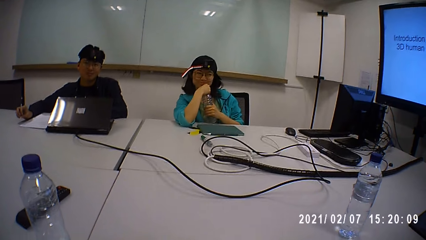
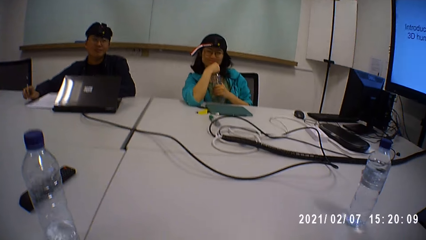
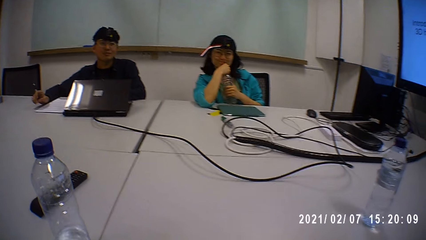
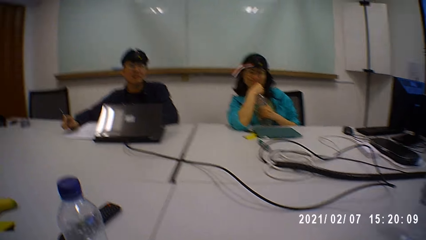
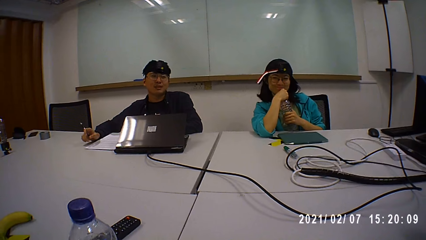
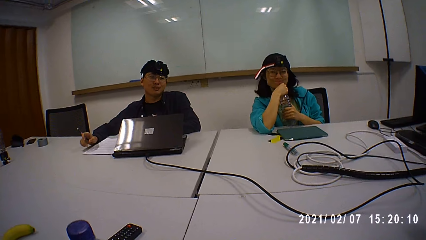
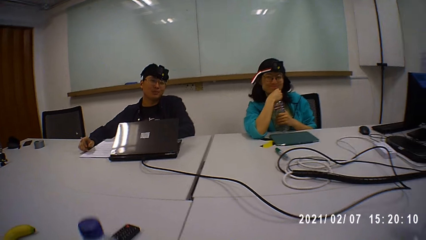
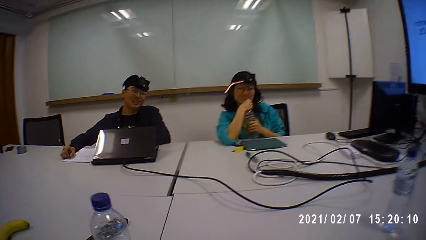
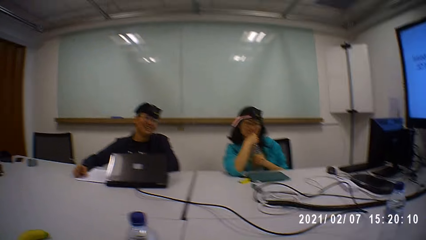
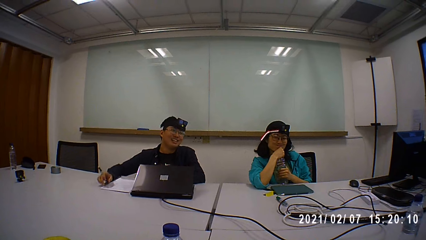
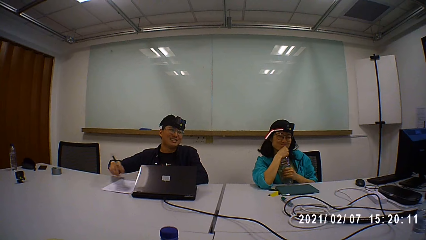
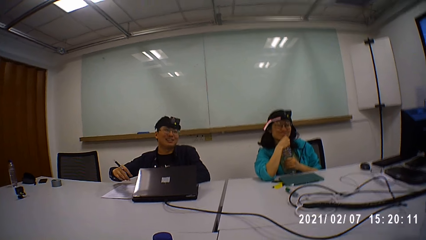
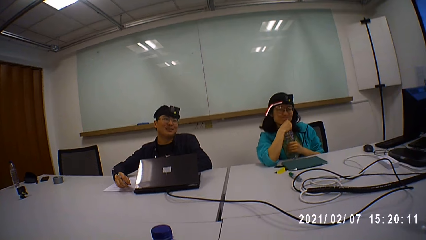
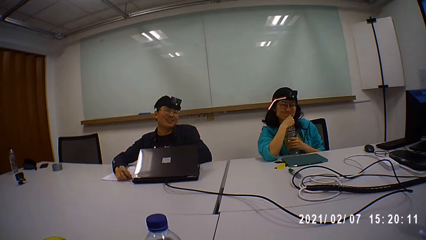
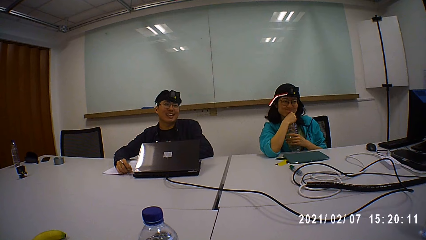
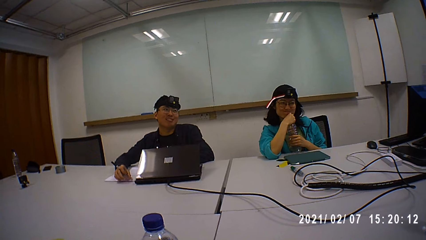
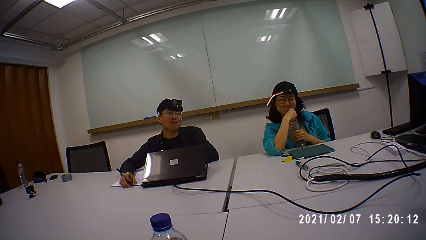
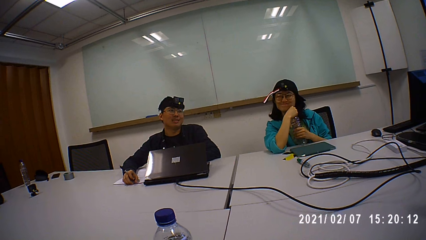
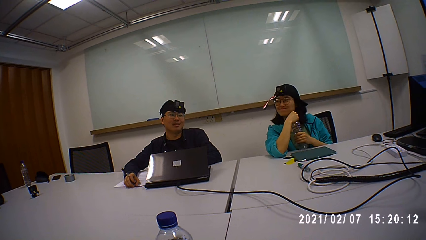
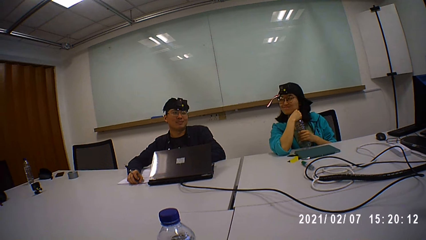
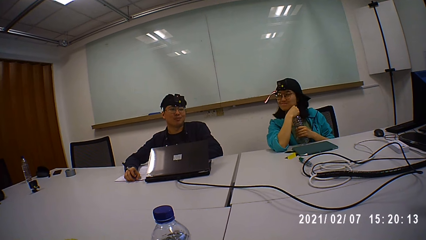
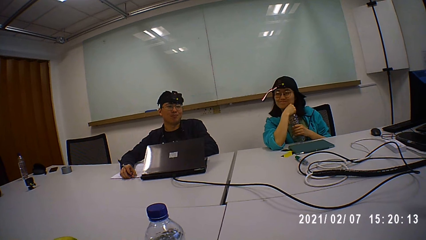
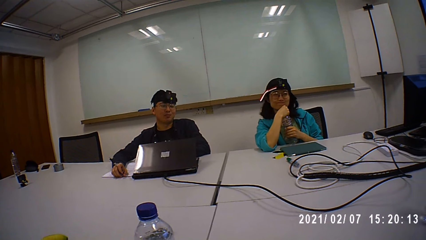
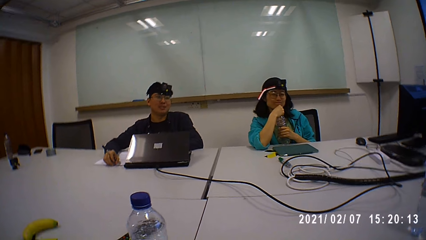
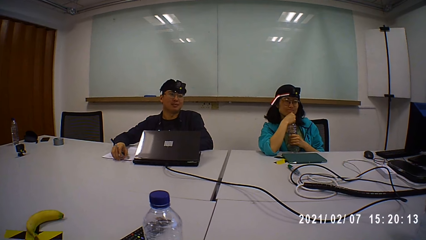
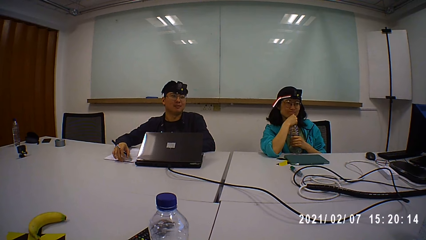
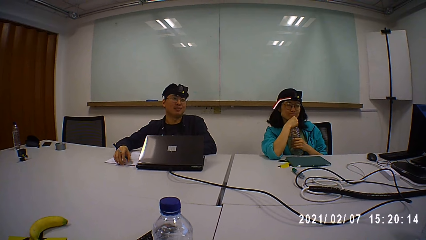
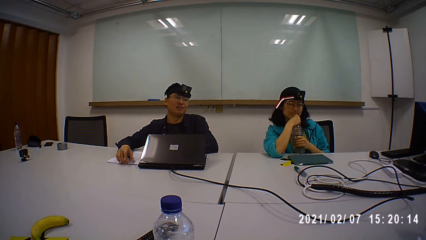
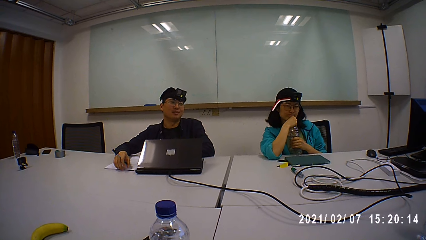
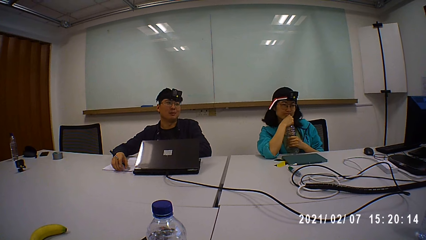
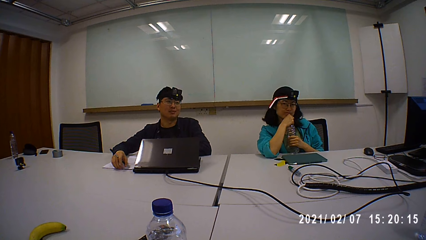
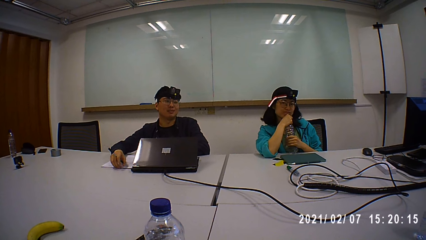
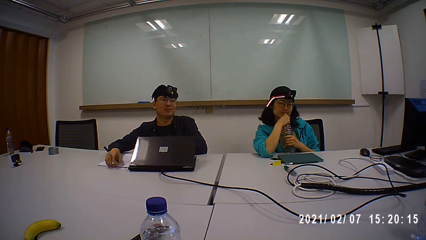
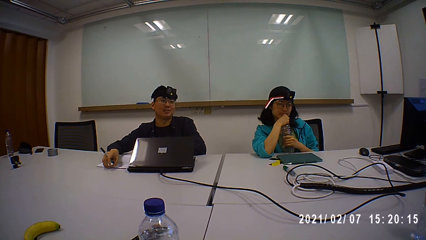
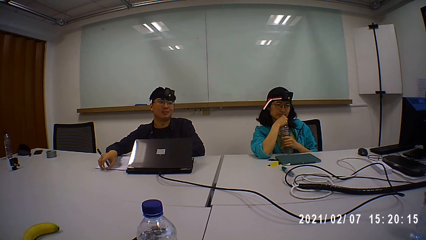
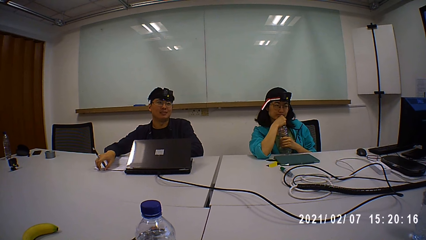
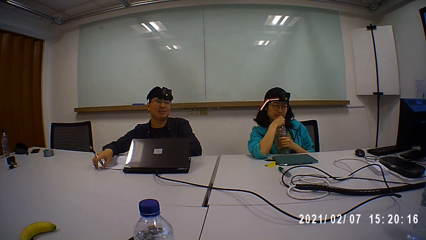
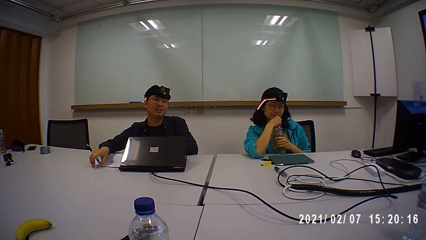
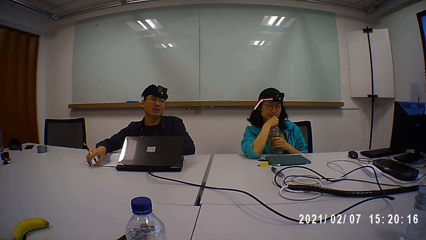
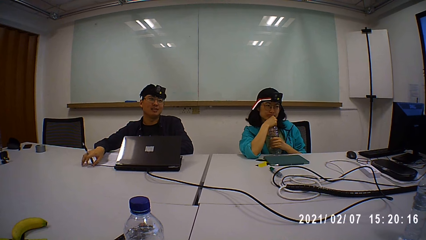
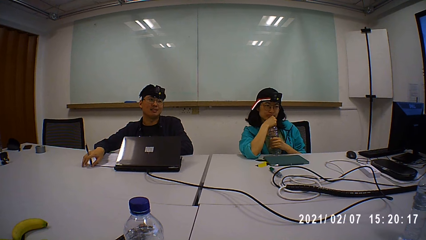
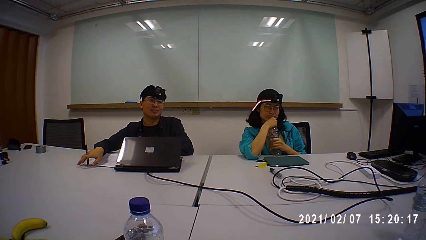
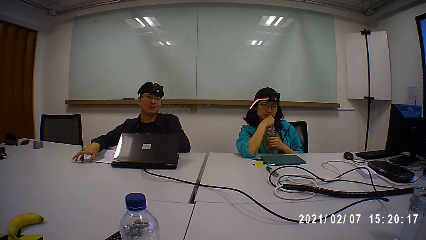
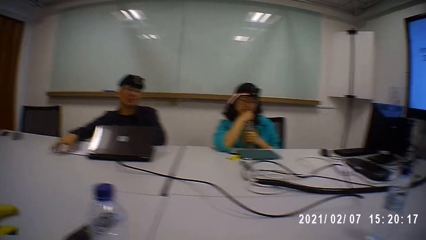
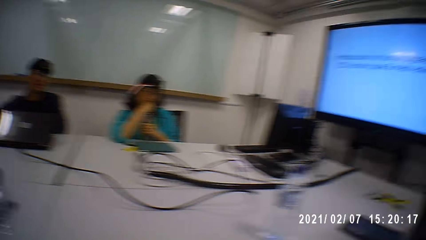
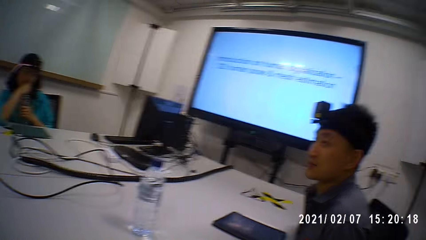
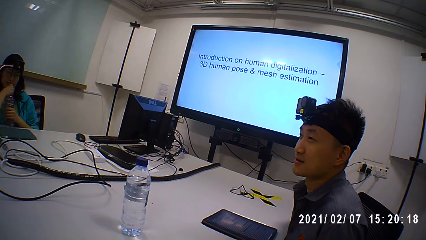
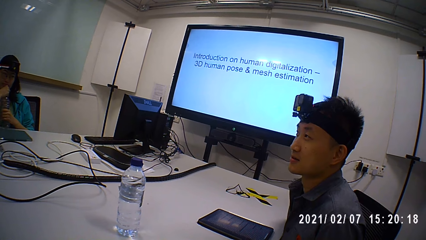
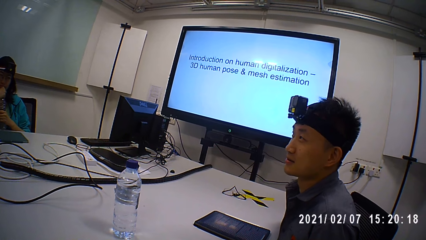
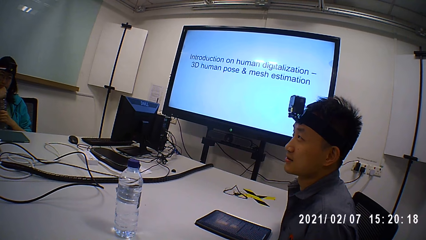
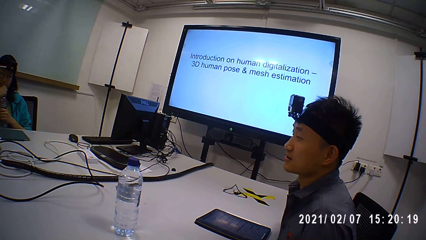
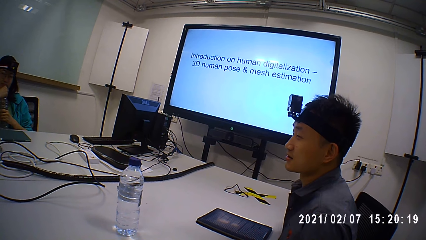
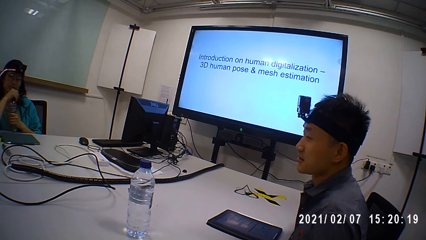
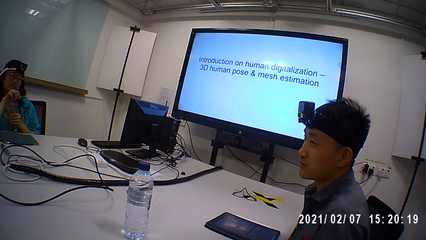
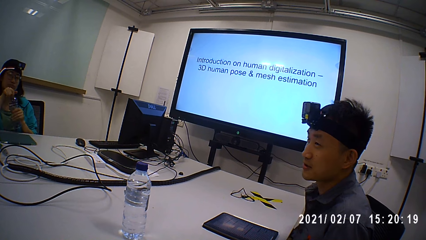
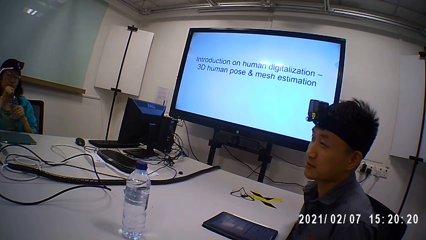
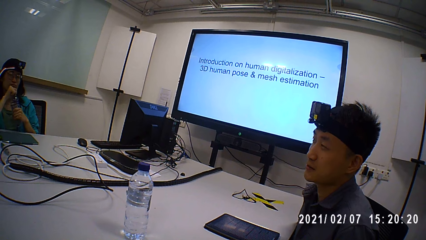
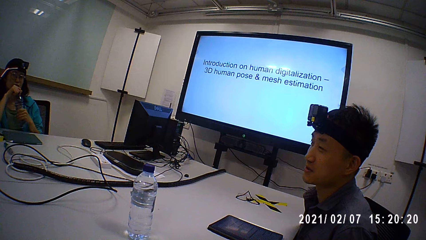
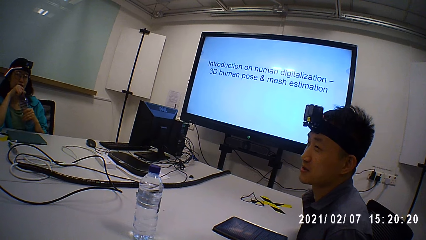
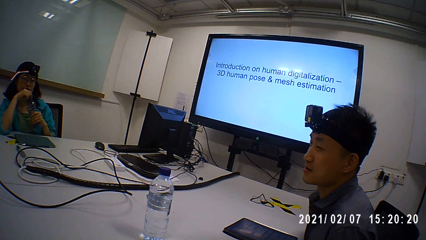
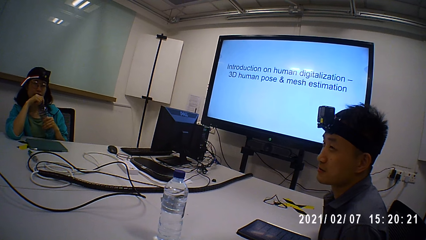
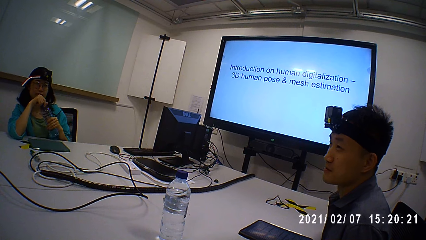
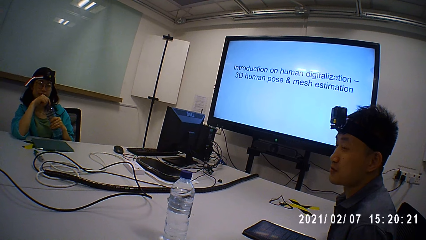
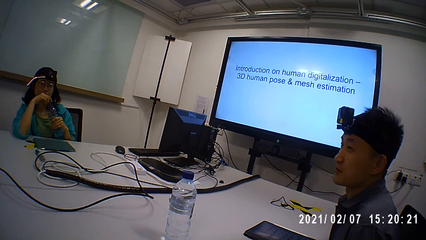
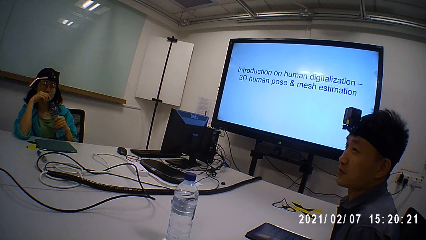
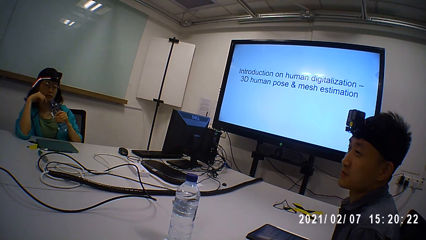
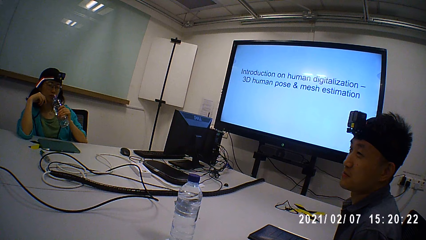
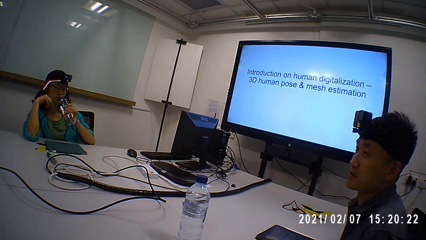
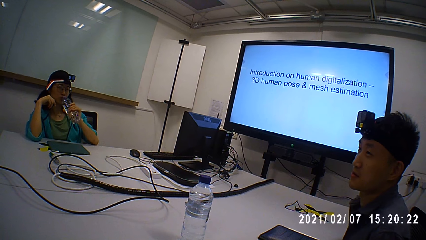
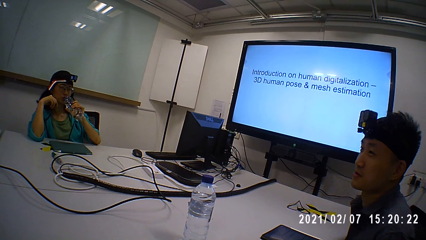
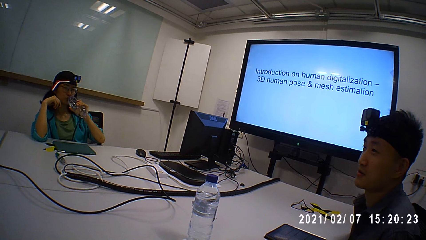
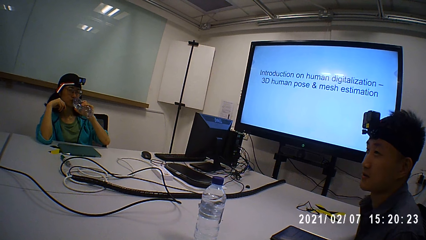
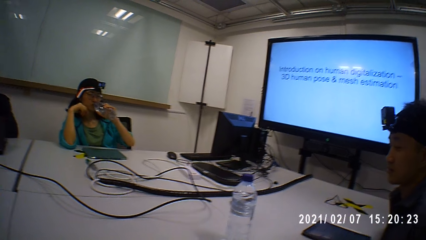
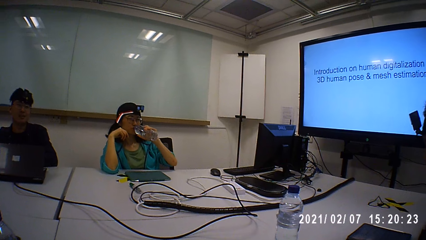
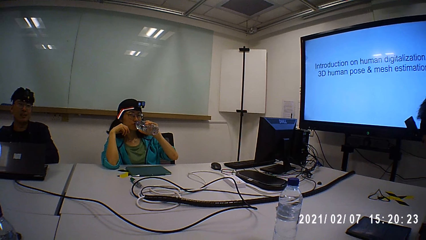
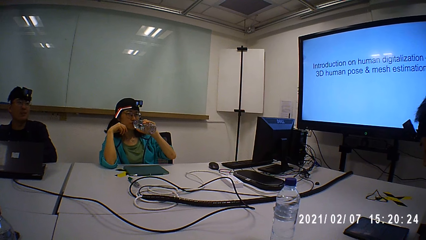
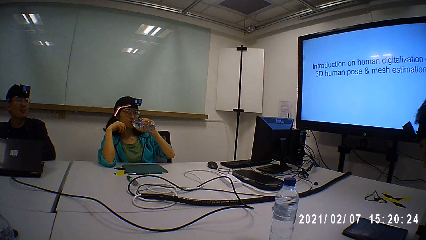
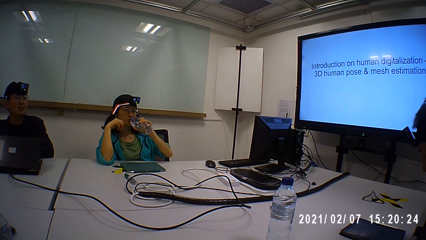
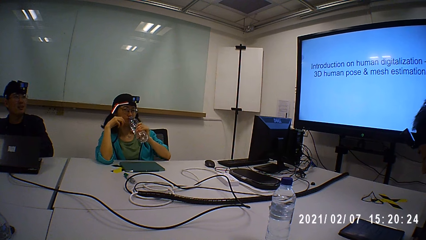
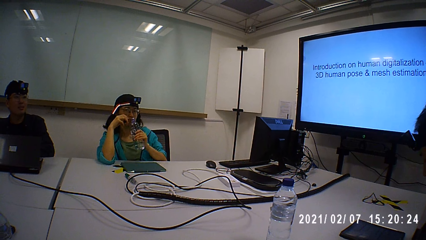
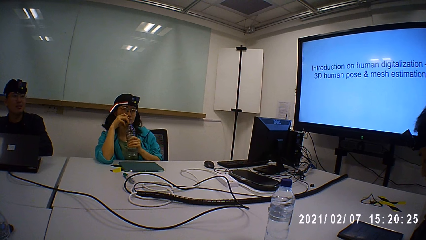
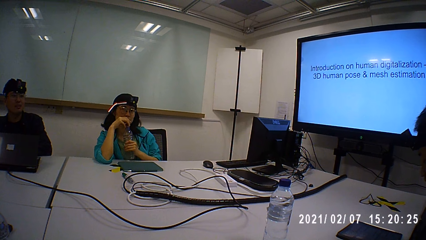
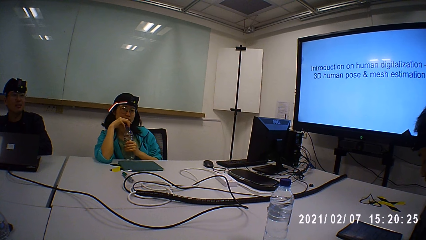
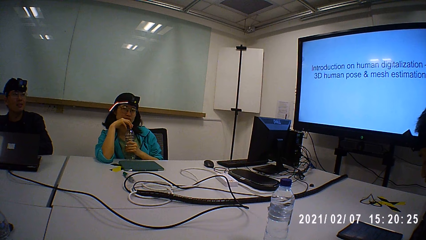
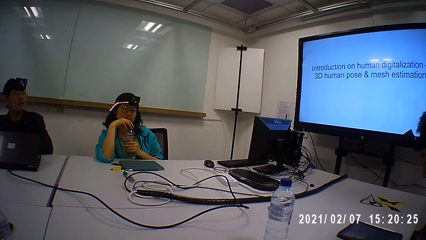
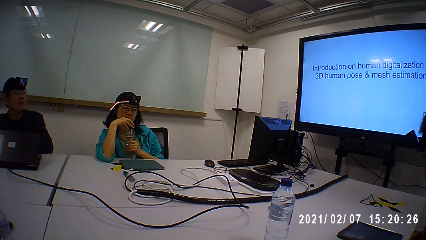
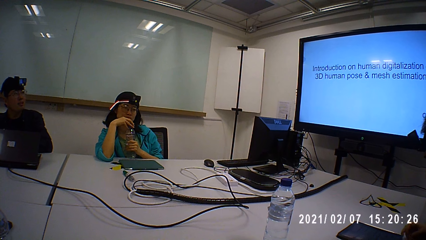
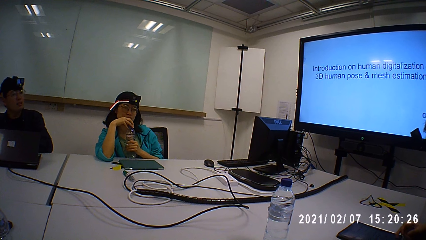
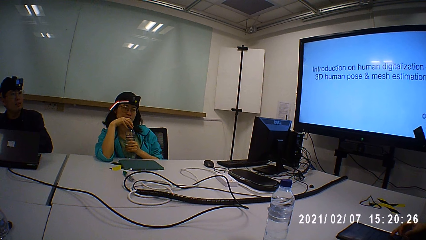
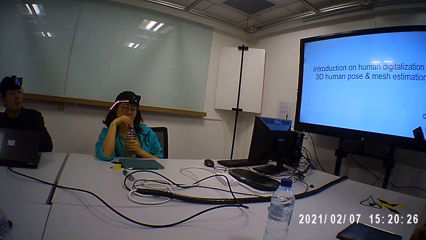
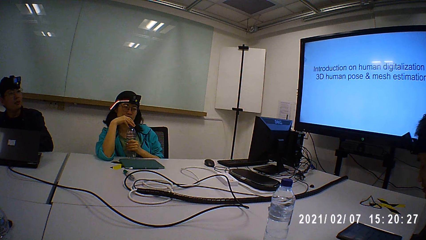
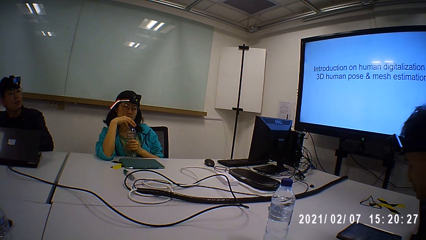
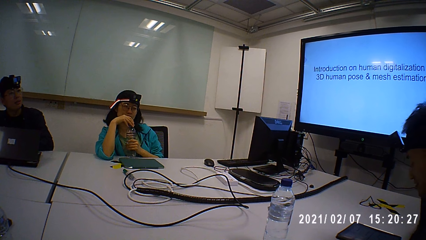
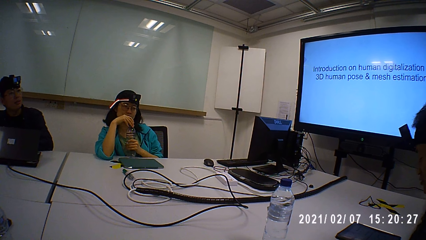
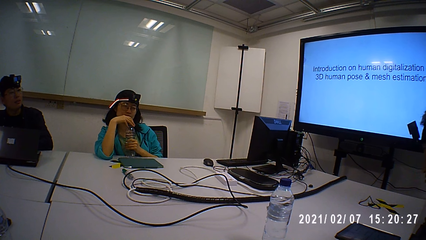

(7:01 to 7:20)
A man interacts with another man. Someone reads on the tablet.
